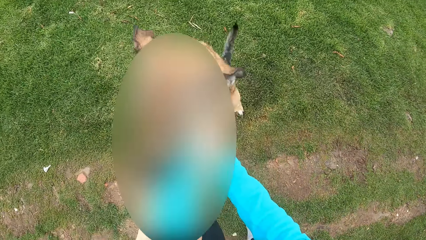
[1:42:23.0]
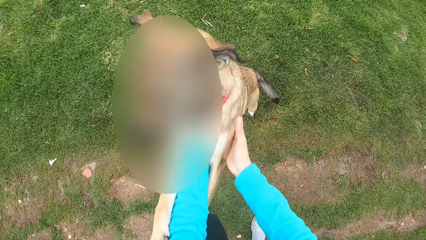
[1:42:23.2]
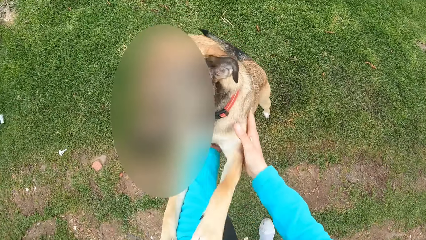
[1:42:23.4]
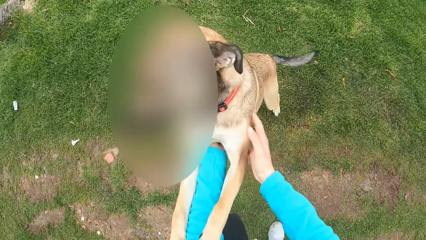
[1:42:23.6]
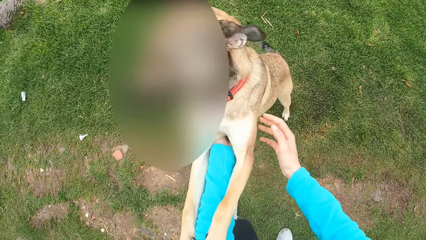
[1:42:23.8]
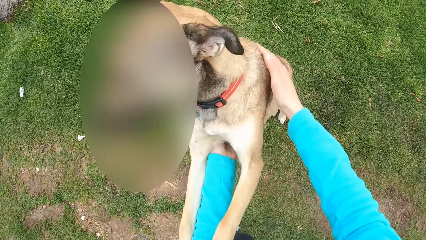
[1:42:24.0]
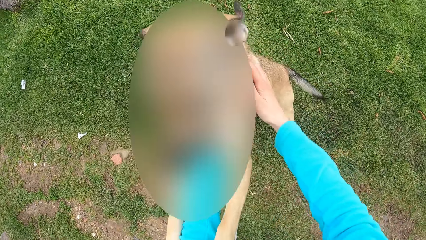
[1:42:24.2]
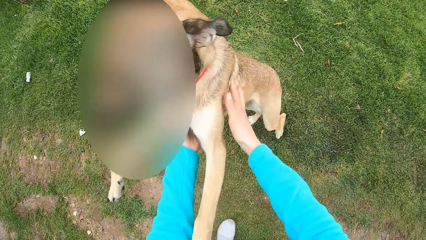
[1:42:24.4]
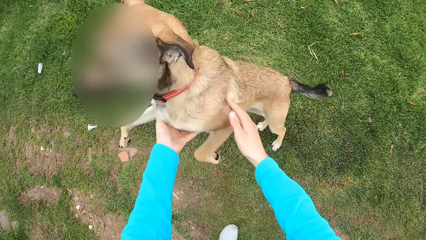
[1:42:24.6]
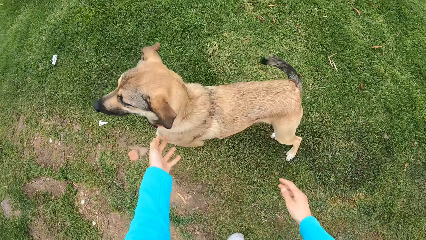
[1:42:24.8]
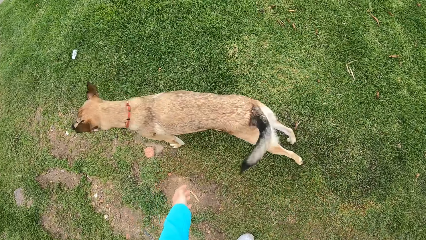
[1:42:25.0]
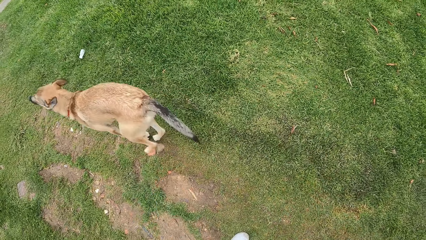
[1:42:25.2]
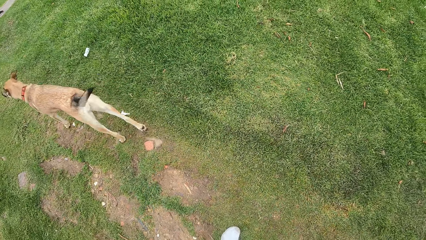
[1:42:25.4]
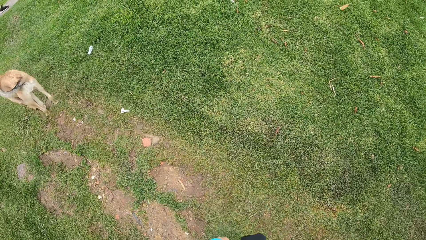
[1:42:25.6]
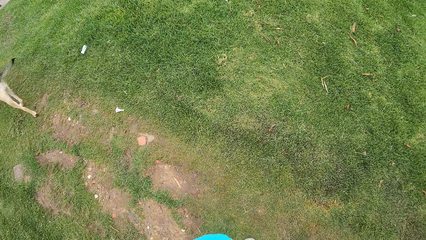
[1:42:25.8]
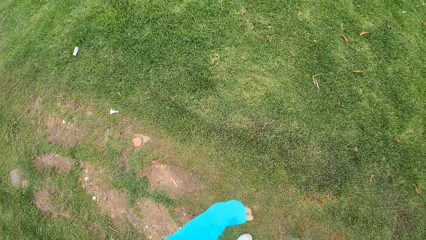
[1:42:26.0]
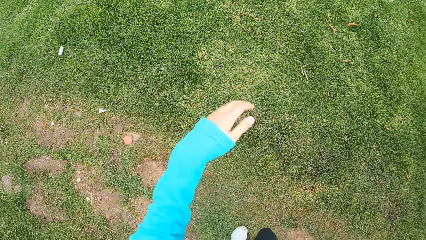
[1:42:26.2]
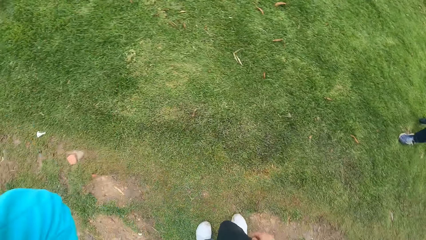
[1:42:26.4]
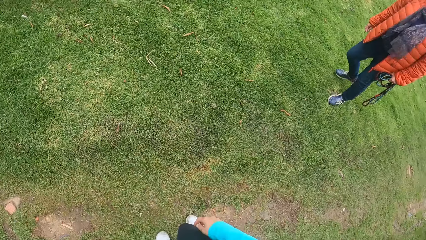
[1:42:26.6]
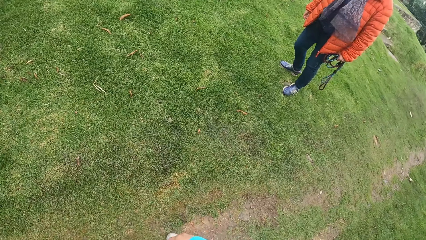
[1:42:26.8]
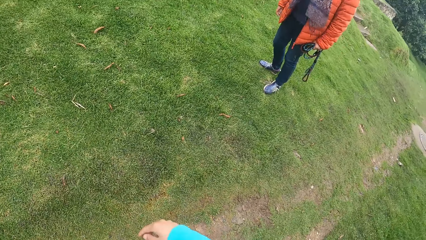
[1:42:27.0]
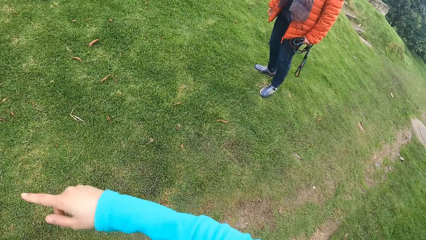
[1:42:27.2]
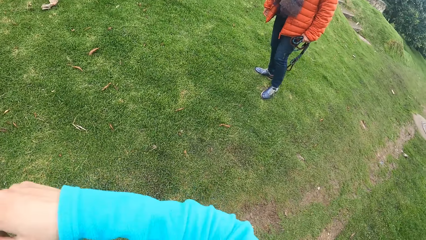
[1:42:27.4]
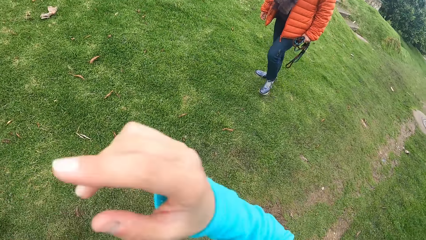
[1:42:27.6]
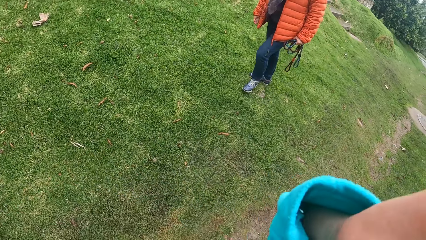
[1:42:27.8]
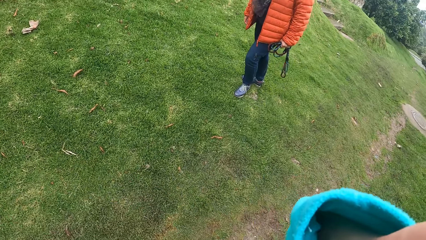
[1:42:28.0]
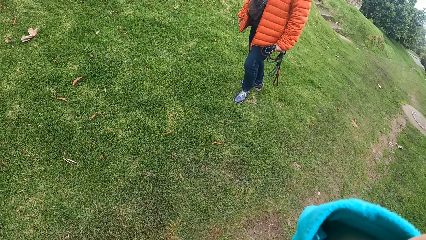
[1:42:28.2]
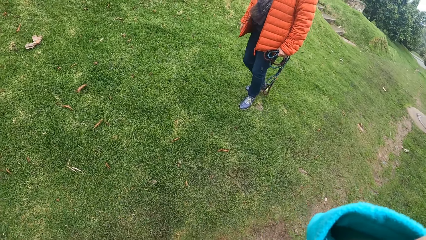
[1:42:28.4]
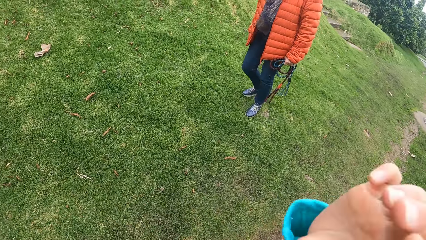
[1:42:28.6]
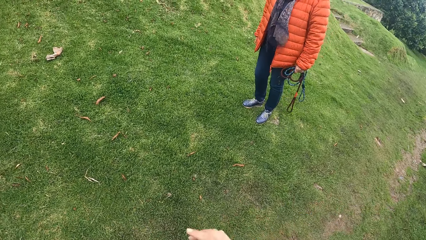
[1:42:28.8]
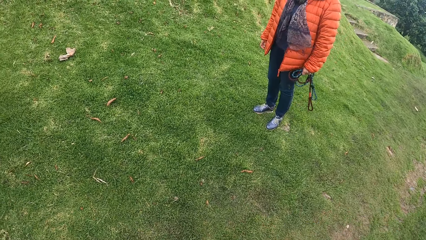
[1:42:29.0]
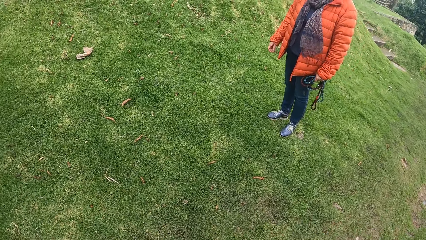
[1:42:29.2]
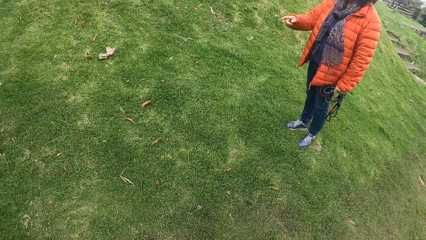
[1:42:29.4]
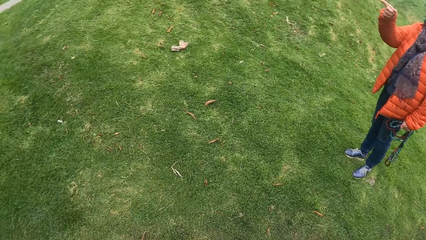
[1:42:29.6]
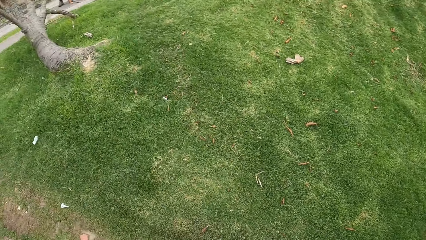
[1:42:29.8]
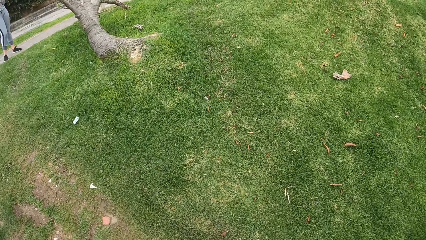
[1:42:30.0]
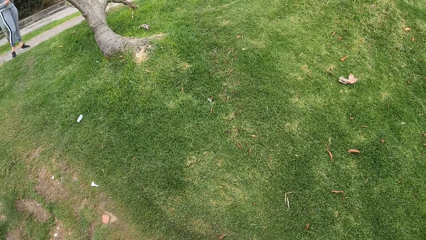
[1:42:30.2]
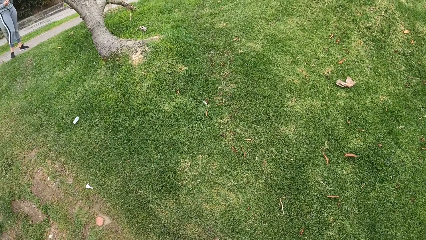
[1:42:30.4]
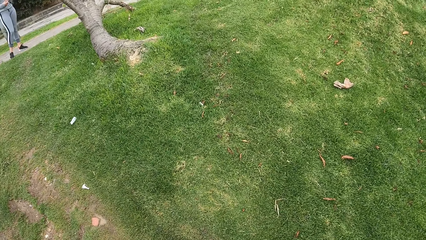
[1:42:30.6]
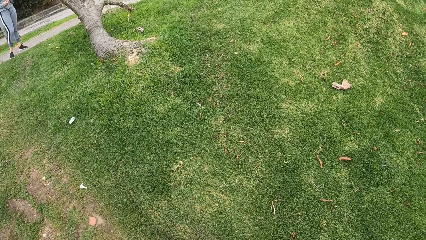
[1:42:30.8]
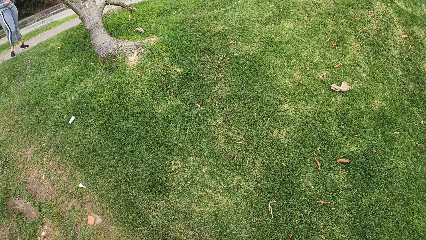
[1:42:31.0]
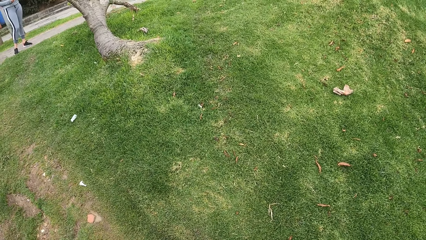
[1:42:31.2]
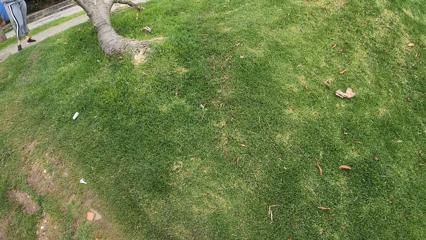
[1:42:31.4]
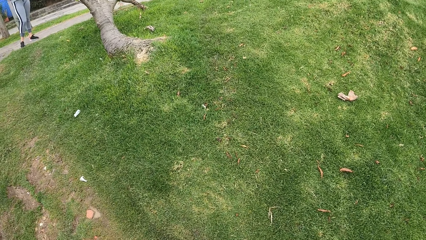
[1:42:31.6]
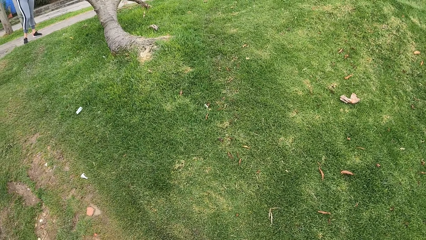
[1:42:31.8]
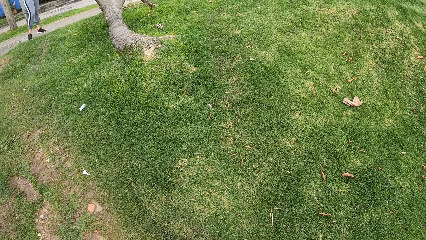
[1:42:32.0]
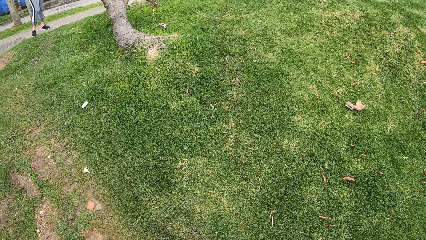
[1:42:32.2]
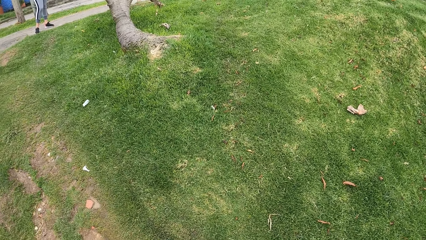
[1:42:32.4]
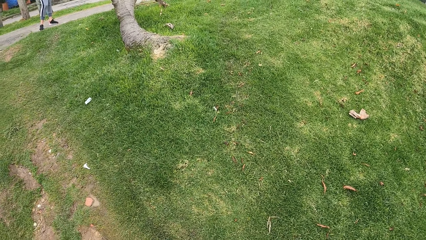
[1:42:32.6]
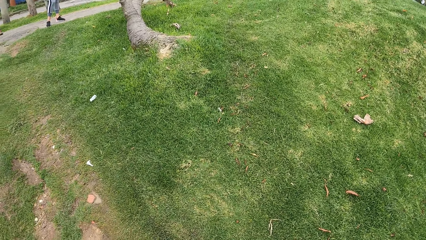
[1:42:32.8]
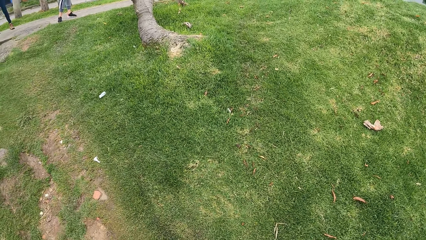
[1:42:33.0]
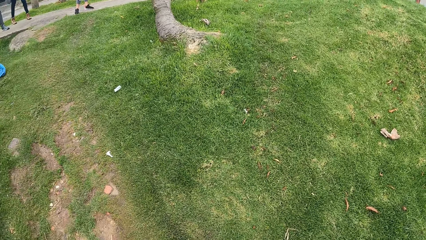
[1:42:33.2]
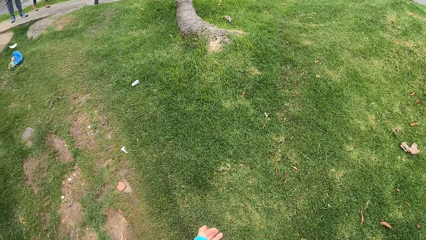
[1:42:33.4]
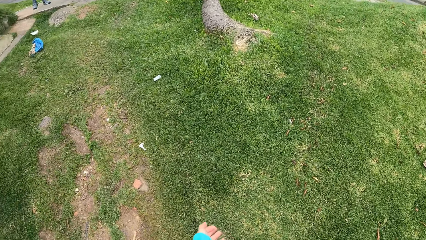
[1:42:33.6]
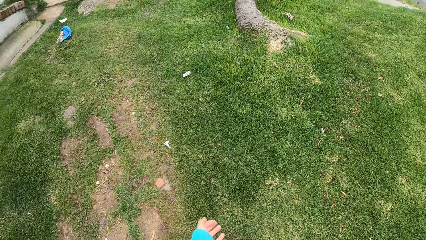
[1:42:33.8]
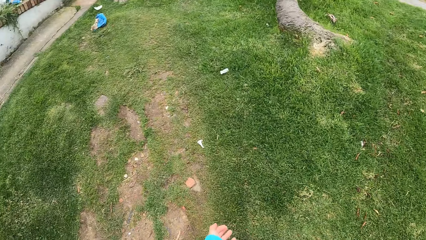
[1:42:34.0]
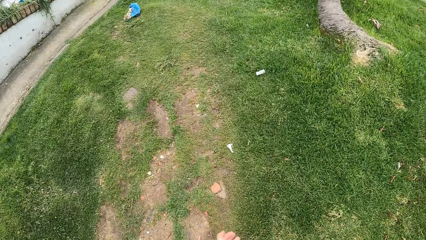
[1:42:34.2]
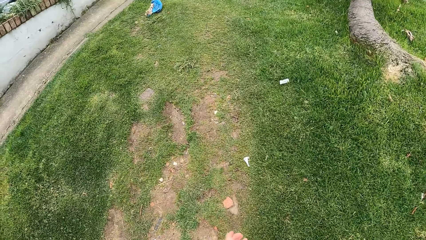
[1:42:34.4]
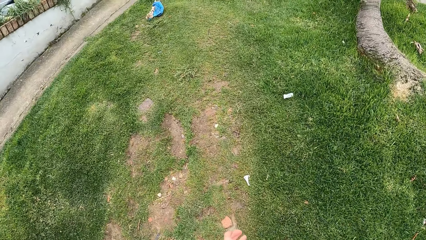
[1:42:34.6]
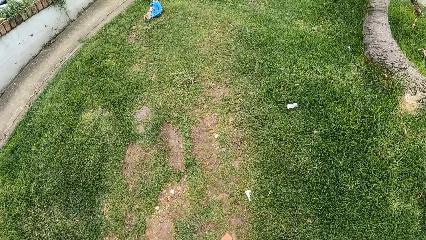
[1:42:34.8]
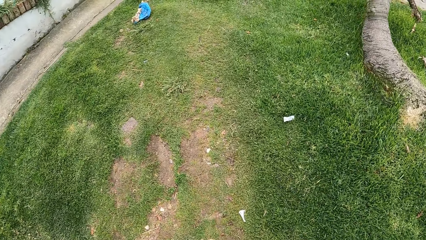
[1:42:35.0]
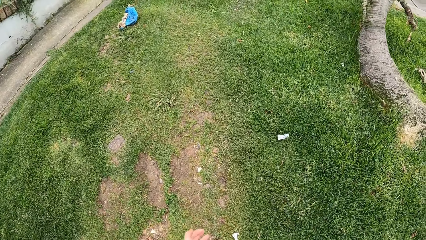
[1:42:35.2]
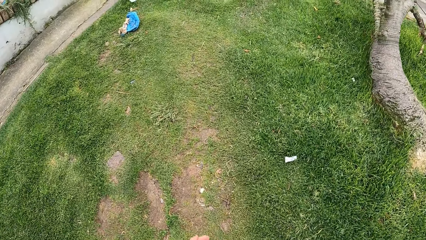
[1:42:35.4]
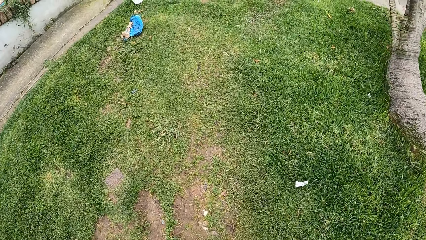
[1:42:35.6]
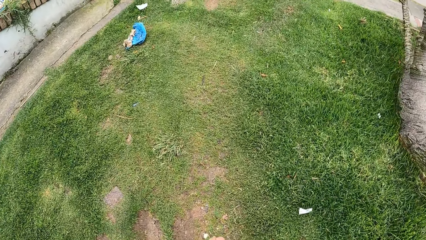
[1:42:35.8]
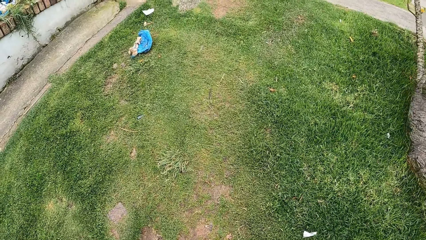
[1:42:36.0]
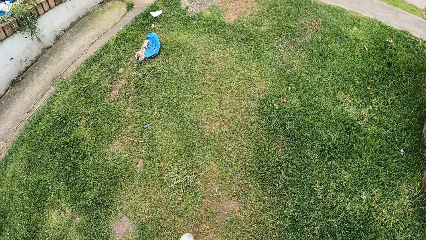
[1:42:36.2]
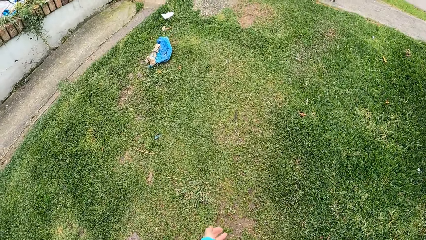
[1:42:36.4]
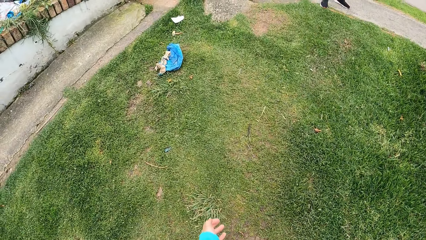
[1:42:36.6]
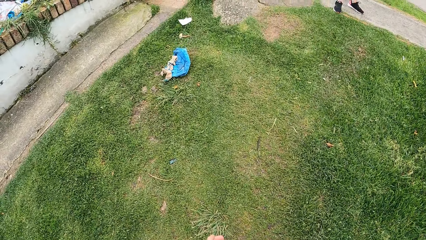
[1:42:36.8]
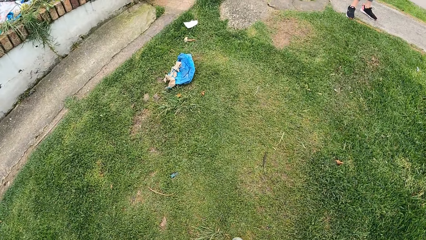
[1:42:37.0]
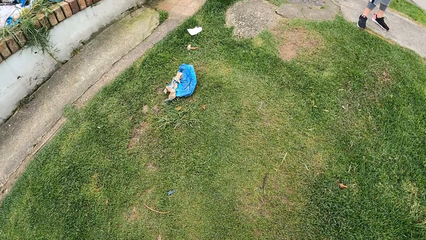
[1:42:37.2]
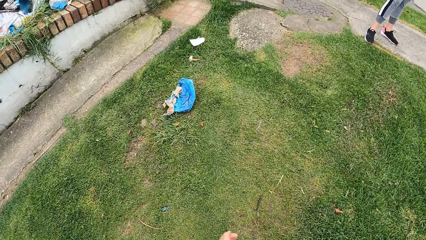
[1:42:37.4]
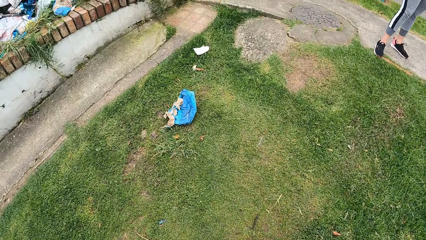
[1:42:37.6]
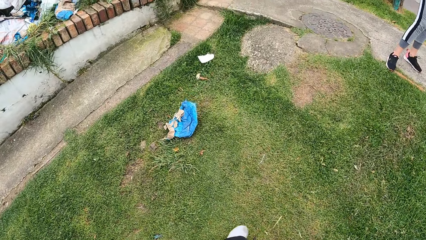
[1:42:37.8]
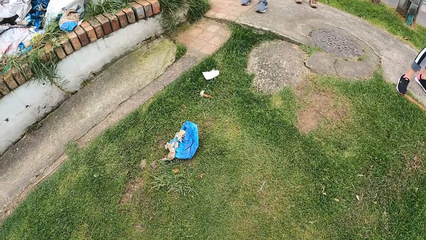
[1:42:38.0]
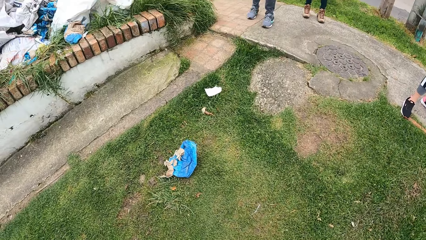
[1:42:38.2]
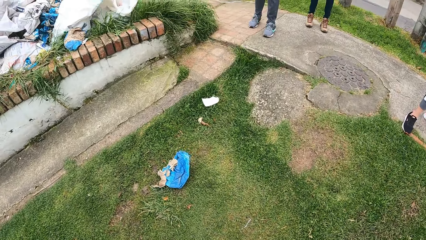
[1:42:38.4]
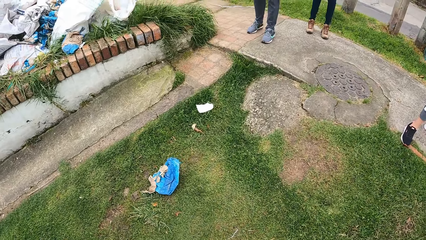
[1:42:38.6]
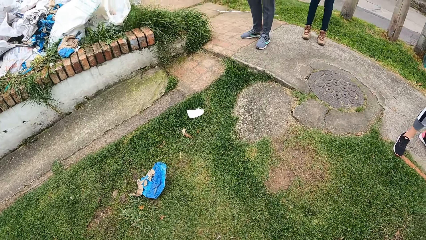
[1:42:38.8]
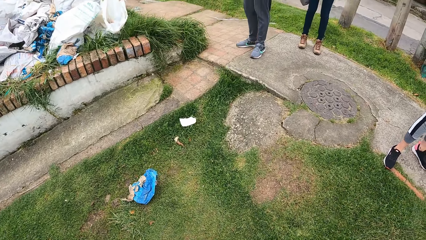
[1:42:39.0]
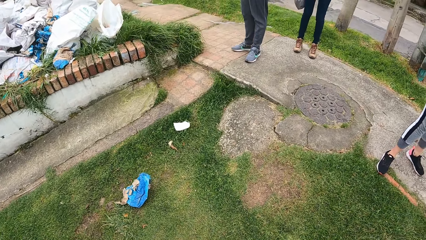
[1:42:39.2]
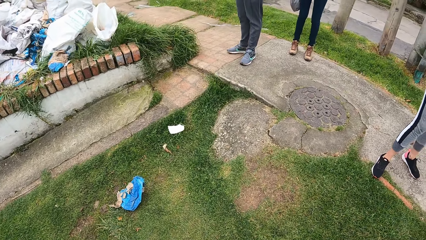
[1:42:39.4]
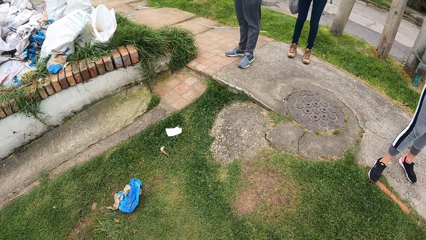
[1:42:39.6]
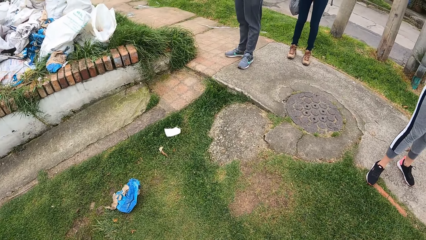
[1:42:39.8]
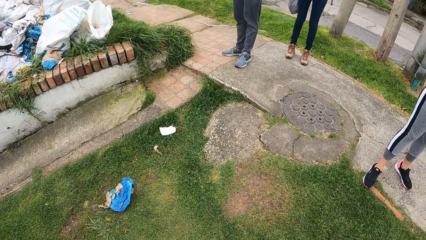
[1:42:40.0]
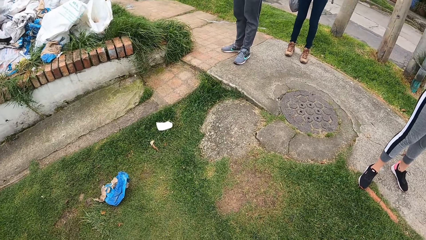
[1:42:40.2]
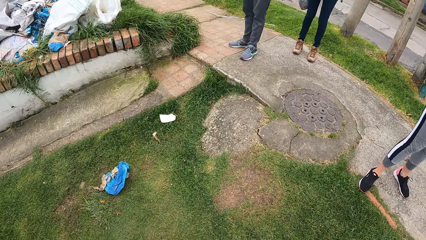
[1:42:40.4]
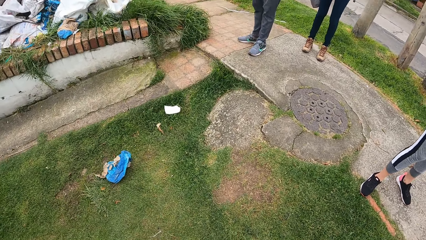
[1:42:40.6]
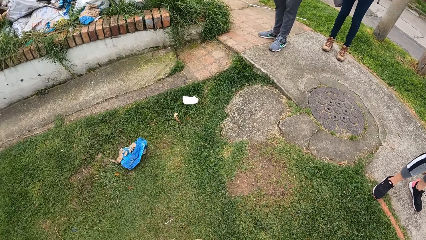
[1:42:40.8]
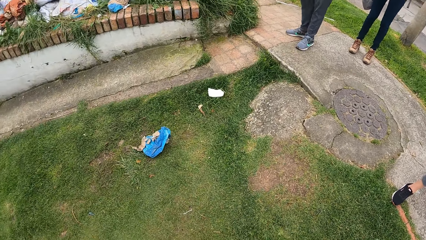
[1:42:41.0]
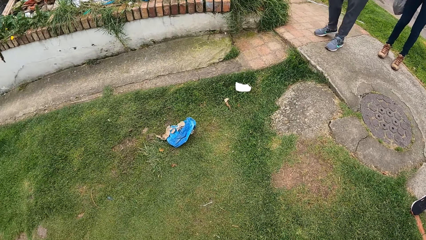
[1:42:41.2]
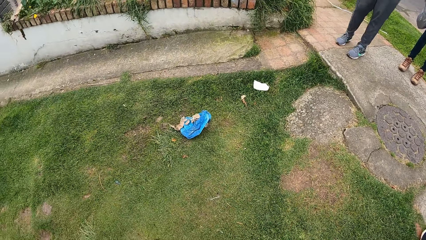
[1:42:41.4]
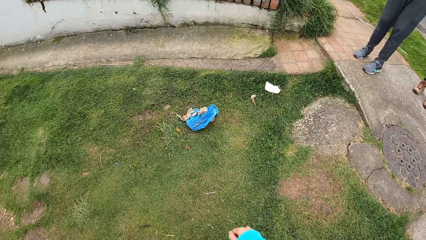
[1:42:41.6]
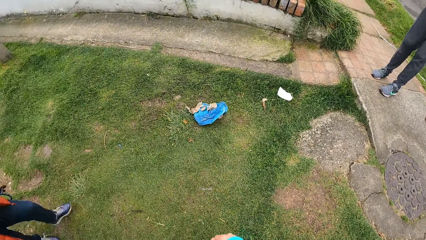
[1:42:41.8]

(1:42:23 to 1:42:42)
The dog runs towards the man and the woman. The camera wearer speaks with gestures. They interact with another woman. They walk towards the man and the first woman.
